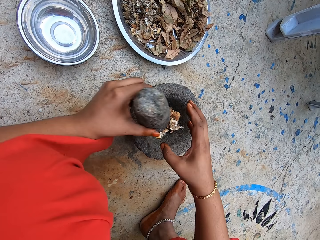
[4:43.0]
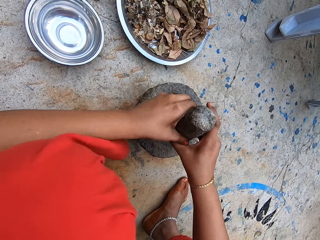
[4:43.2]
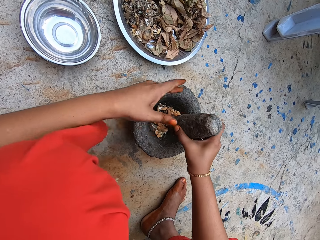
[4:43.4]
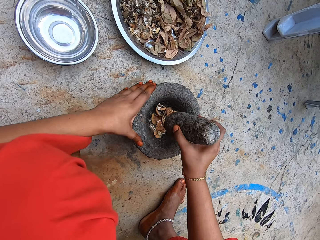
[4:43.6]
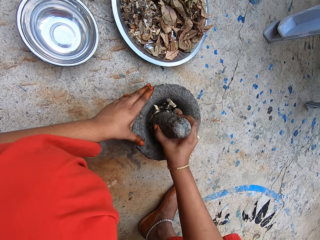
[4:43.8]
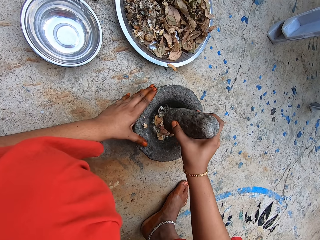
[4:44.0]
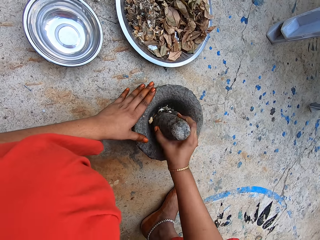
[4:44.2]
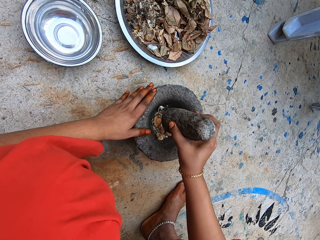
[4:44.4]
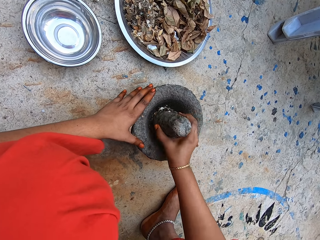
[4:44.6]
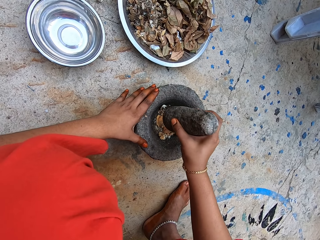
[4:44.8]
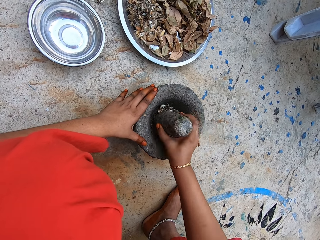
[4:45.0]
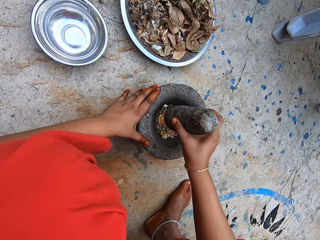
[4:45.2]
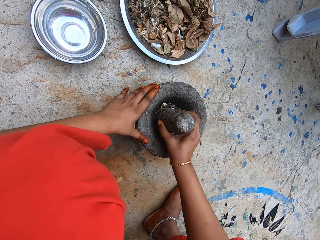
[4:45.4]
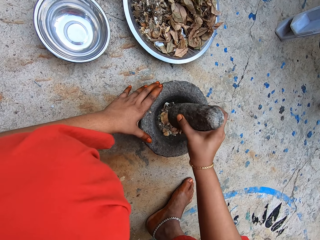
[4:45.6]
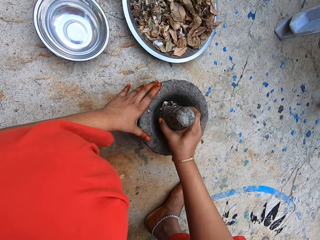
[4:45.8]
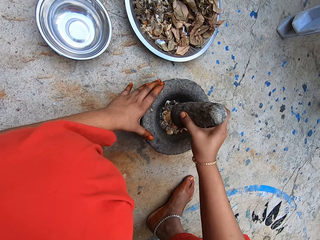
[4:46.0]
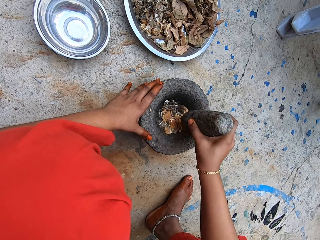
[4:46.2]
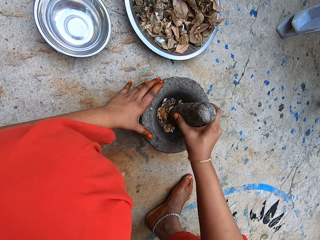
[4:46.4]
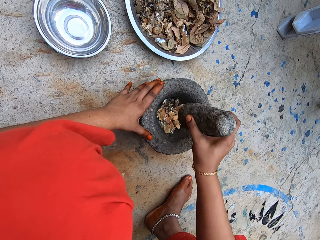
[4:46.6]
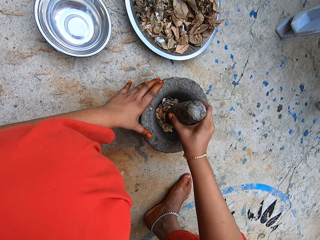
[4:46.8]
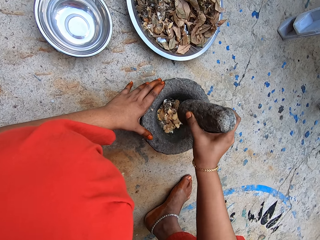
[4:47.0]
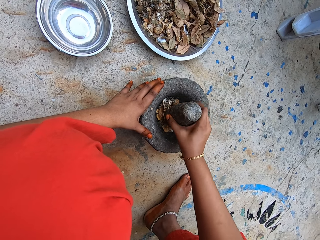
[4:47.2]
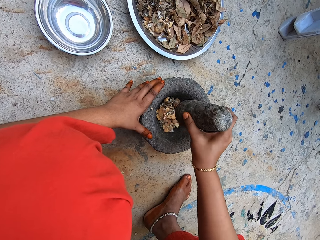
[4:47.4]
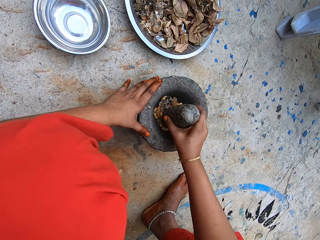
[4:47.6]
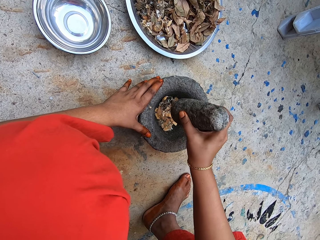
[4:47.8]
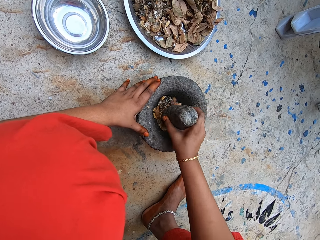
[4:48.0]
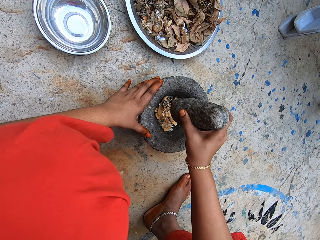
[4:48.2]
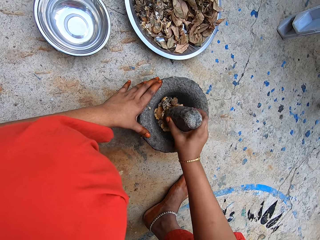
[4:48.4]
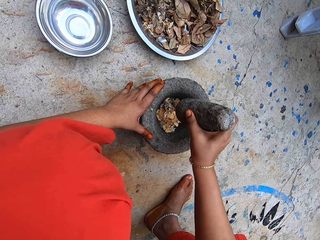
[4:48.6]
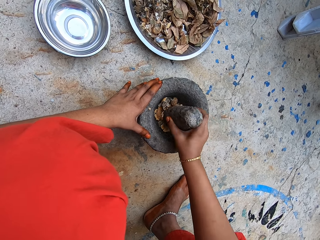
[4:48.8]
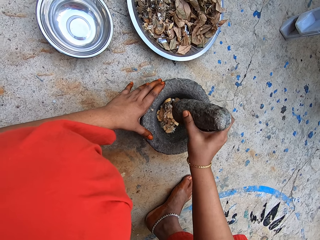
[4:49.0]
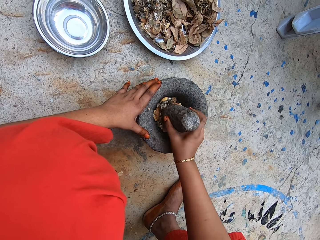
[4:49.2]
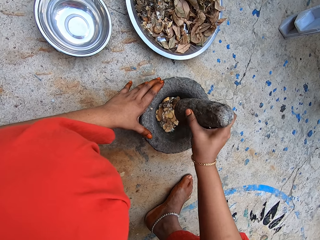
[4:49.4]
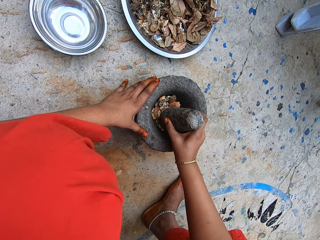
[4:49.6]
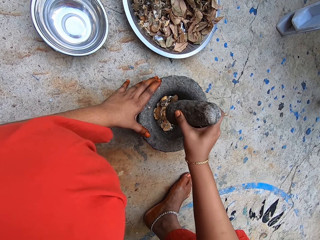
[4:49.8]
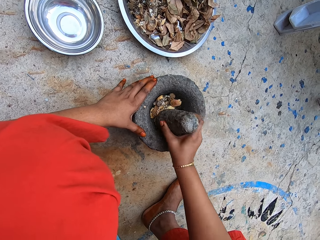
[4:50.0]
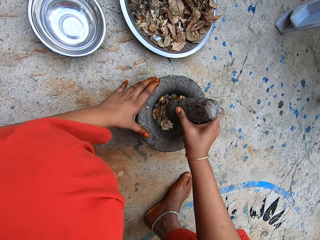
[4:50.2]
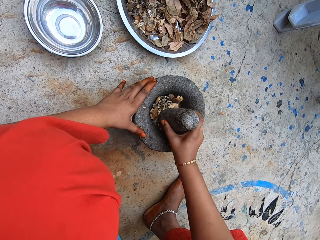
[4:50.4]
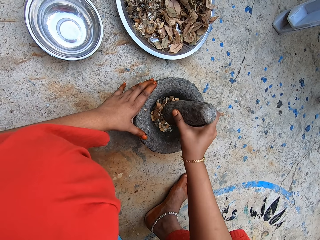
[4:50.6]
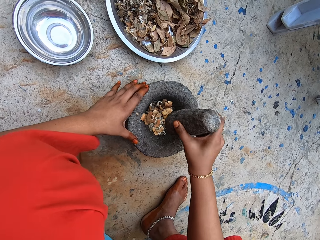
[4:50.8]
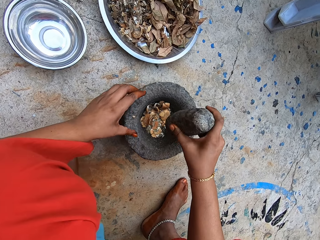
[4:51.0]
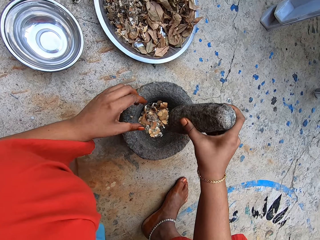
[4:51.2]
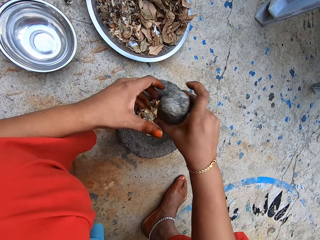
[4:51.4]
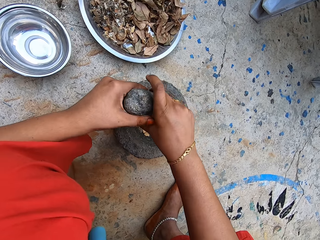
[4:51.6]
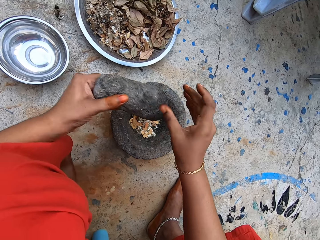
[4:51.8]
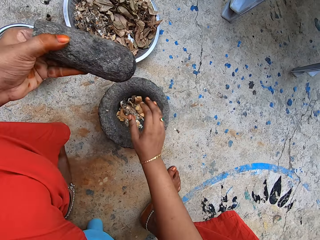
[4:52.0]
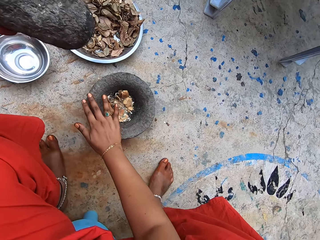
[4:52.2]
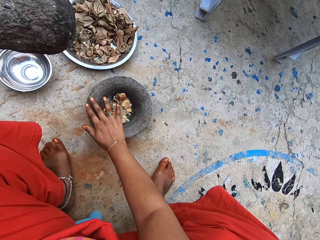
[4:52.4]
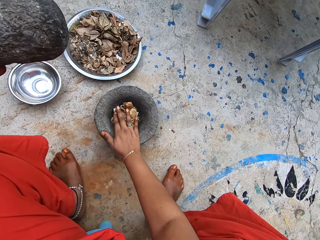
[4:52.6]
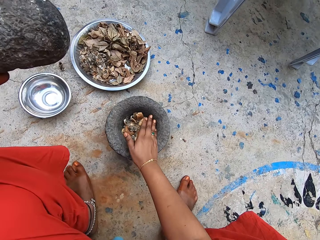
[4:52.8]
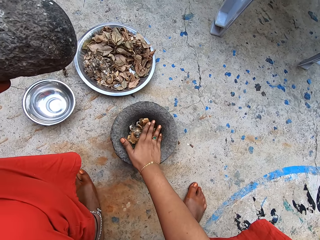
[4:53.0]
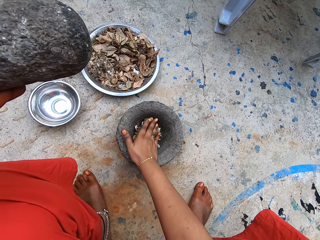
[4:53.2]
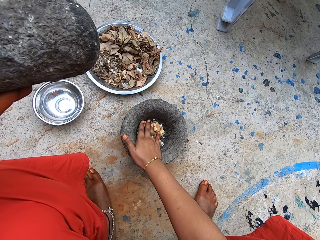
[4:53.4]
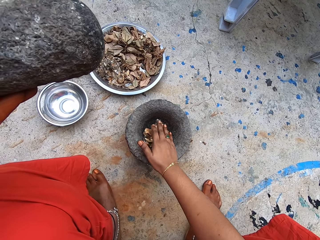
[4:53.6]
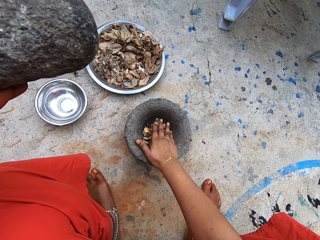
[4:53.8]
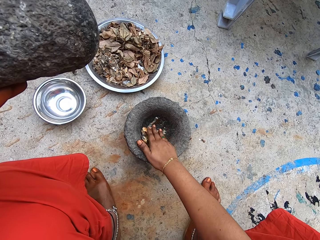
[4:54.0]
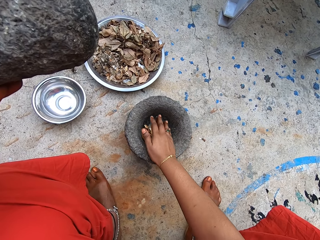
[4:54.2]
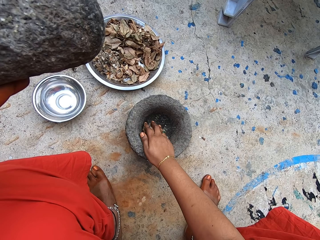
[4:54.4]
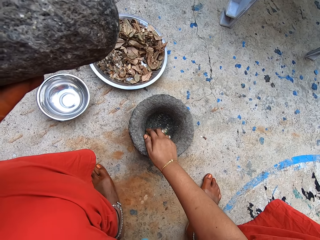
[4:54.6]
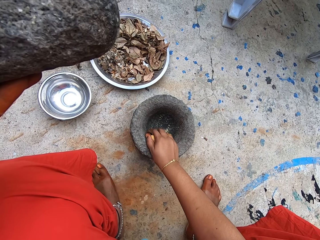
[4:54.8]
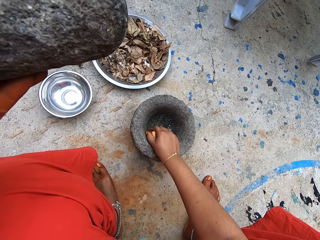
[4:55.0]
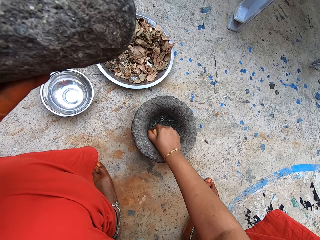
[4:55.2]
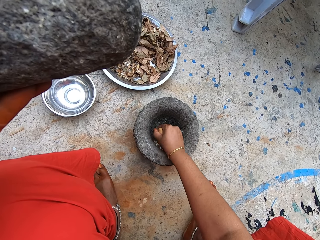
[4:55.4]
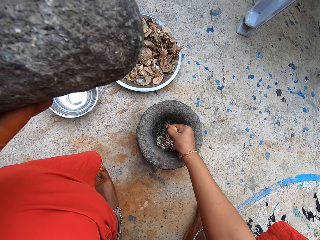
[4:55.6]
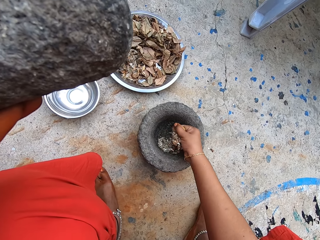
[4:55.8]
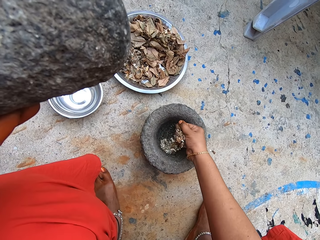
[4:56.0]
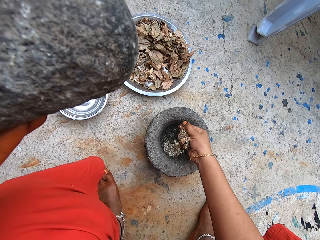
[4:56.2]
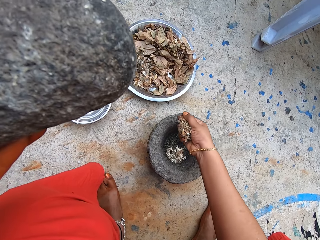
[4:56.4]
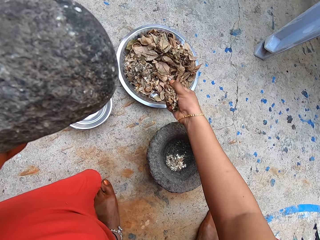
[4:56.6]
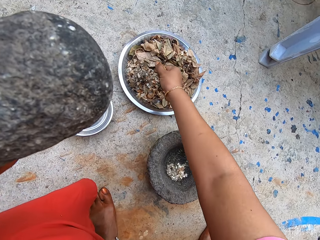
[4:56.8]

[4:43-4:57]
The camera wearer passes the pestle from her left hand to her right hand. She places her left hand on the mortar. She holds the pestle with the right hand. She pounds the dried lime slices and the dried kaffir lime leaf in the mortar with the pestle in her right hand. She adjusts the pestle. She passes the pestle in her right hand to her left hand. She gathers the pounded dry lime slices and dry leaves in the mortar with her right hand. She takes the pounded dry lime slices and dry leaves from the mortar with her right hand.

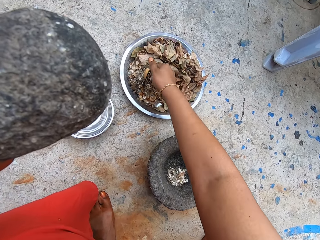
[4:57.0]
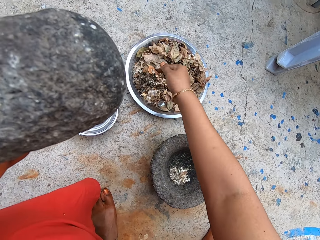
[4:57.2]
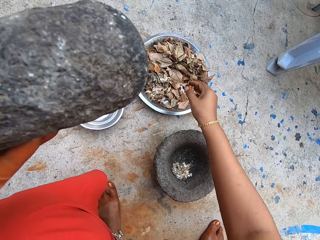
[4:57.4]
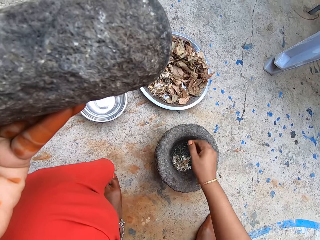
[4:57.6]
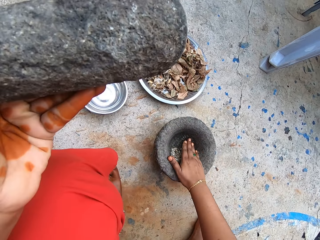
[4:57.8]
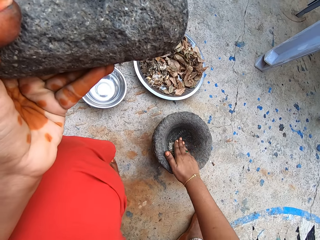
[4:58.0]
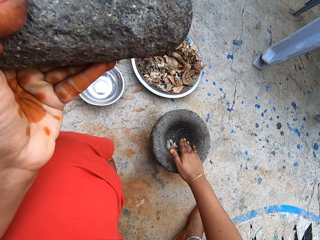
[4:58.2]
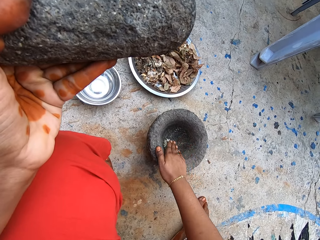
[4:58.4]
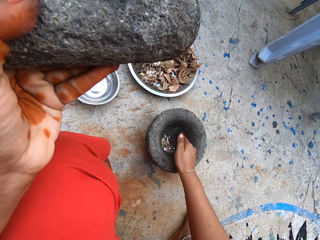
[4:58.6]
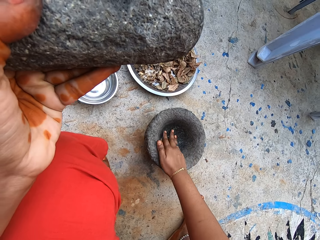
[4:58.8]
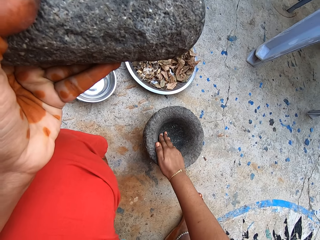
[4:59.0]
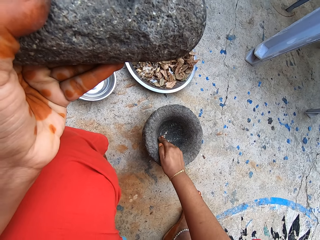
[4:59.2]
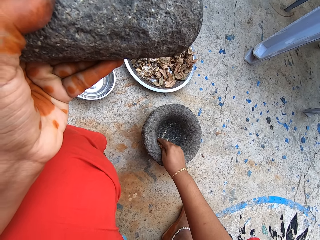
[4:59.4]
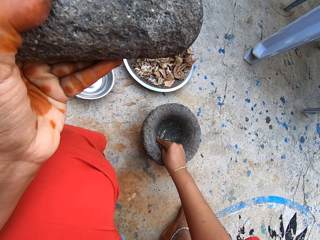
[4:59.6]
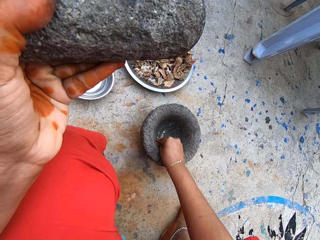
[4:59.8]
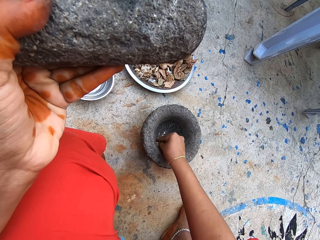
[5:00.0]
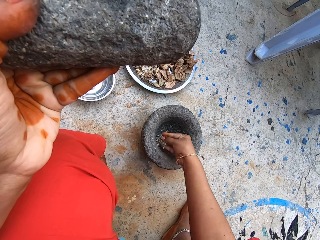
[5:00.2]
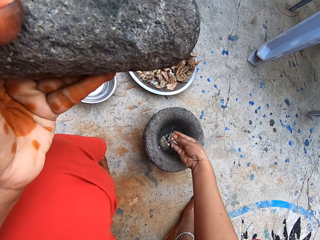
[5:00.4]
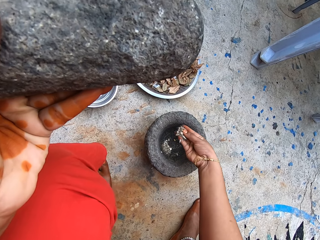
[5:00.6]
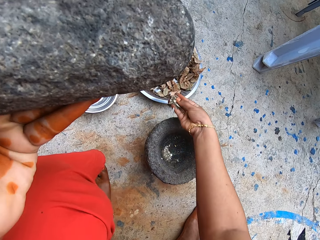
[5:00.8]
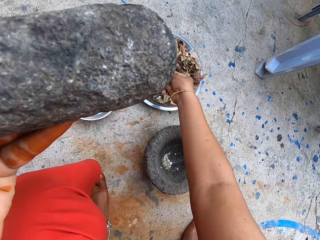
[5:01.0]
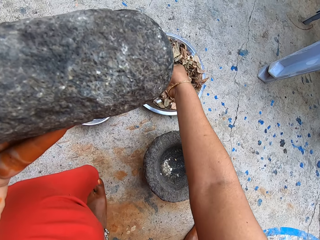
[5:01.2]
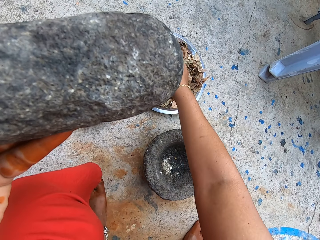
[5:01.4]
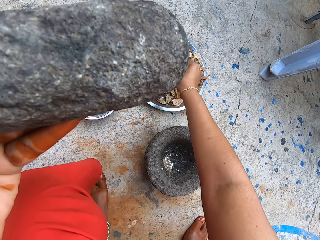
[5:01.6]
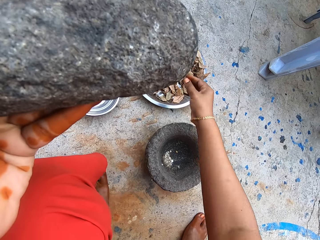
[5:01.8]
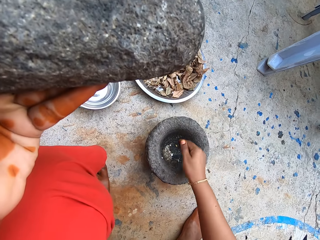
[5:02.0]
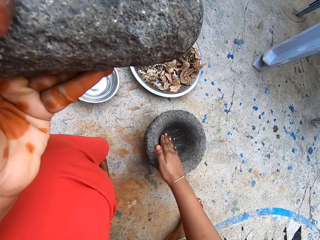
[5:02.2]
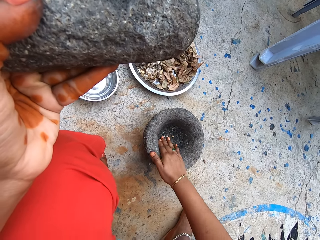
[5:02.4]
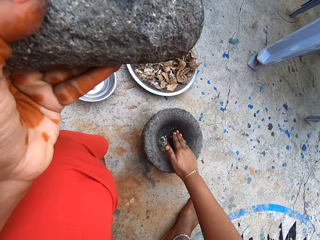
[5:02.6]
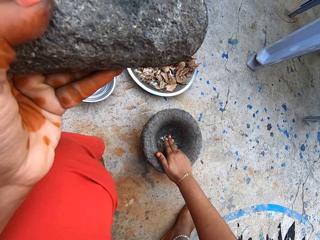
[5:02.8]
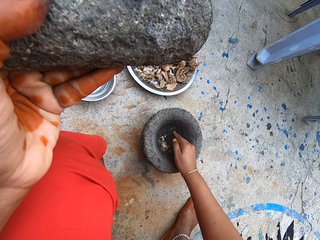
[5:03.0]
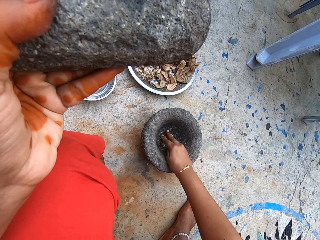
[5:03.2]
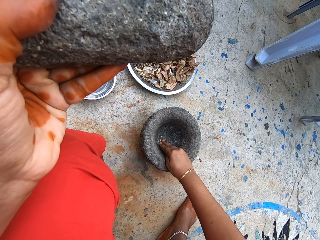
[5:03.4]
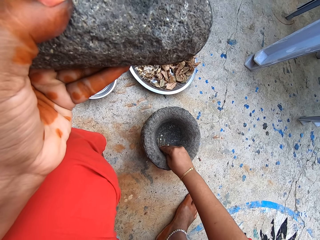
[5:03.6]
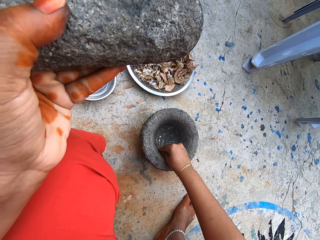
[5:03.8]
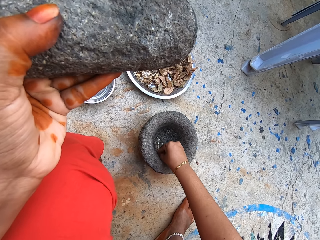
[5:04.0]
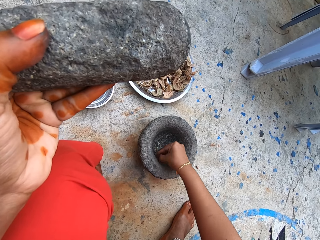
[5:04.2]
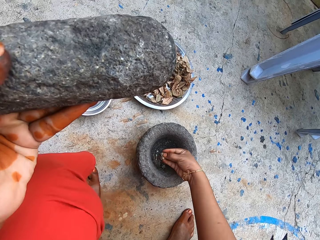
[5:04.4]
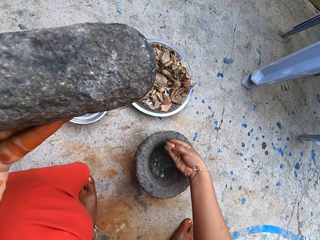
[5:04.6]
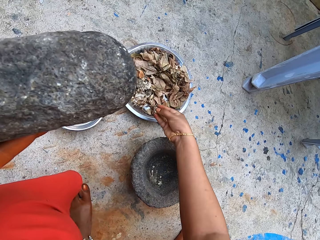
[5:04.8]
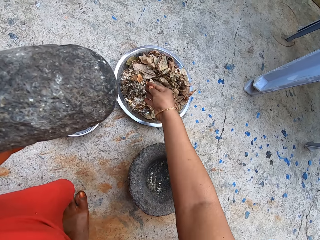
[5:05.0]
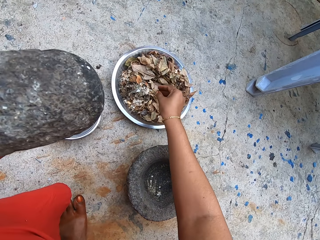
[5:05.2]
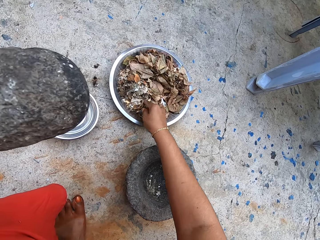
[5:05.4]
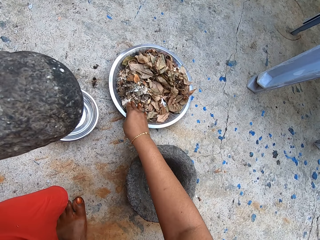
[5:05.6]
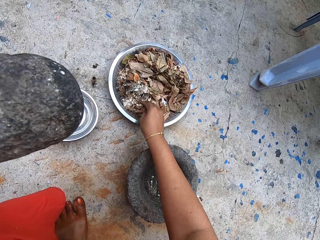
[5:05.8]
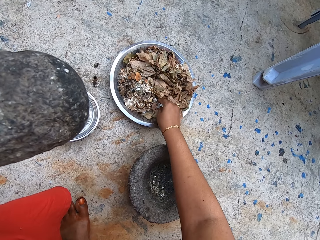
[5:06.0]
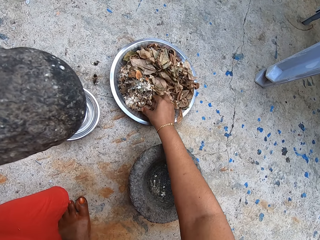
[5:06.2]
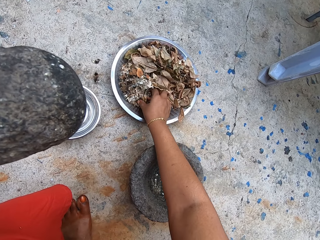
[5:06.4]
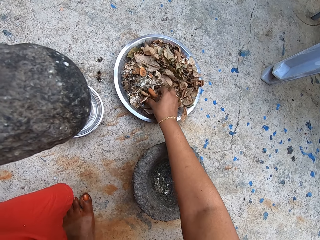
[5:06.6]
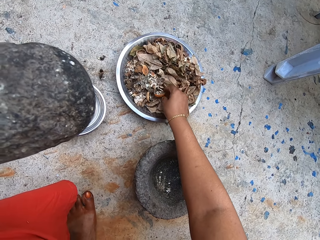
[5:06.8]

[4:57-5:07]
The camera wearer pours the pounded dry lime slices and dry leaves into the stainless tray on the ground with her right hand. She gathers the pounded dry lime slices and dry leaves in the mortar with her right hand. She takes the pounded dry lime slices and dry leaves from the mortar with her right hand. She pours the pounded dry lime slices and dry leaves into the stainless tray on the ground with her right hand. She gathers the pounded dry lime slices and dry leaves in the mortar with her right hand. She takes the pounded dry lime slices and dry leaves from the mortar with her right hand. She pours the pounded dry lime slices and dry leaves into the stainless tray on the ground with her right hand. She picks the seeds.
